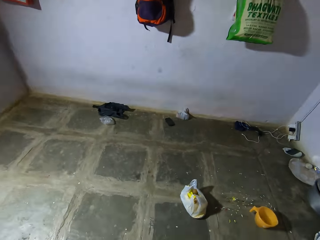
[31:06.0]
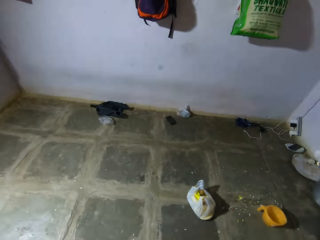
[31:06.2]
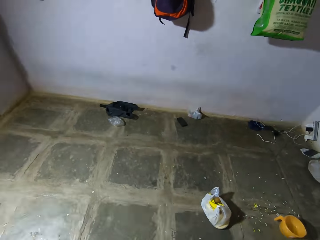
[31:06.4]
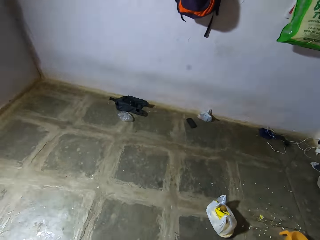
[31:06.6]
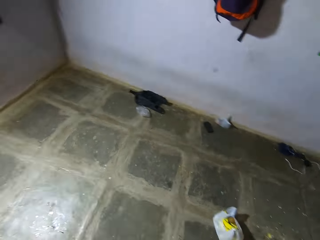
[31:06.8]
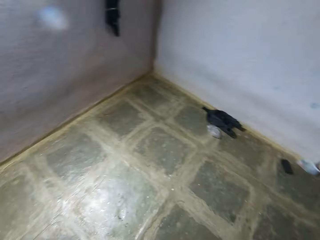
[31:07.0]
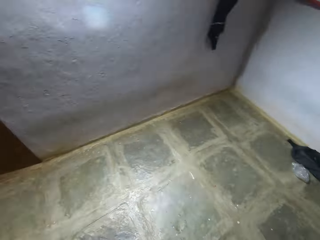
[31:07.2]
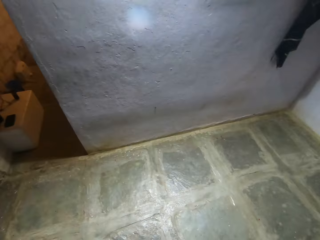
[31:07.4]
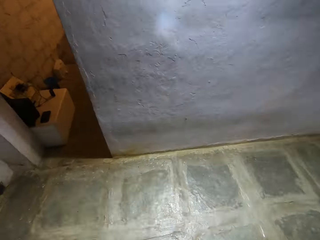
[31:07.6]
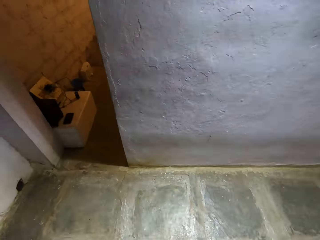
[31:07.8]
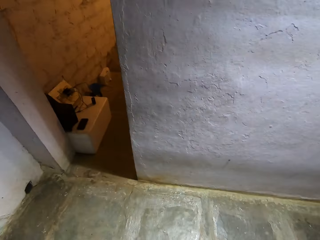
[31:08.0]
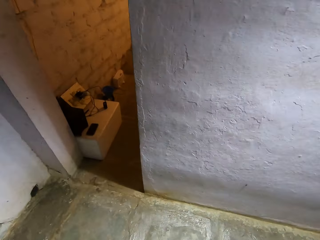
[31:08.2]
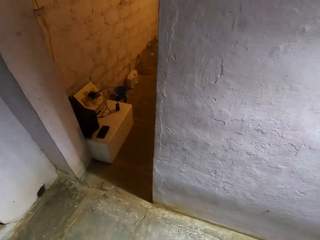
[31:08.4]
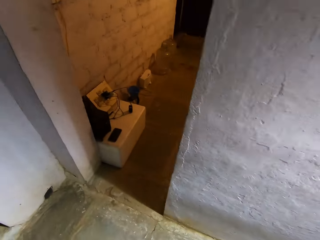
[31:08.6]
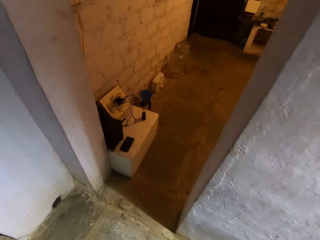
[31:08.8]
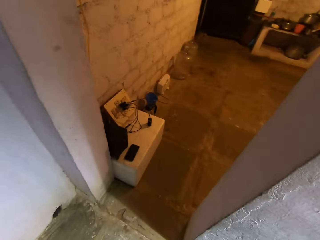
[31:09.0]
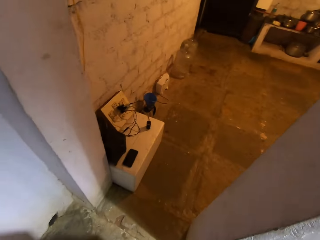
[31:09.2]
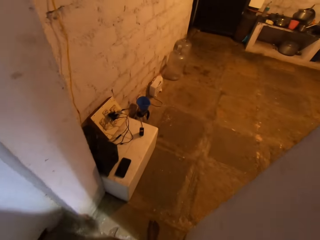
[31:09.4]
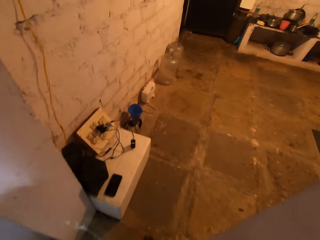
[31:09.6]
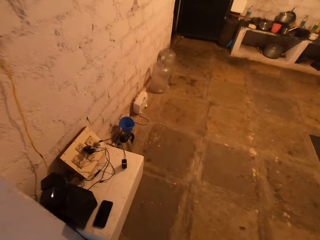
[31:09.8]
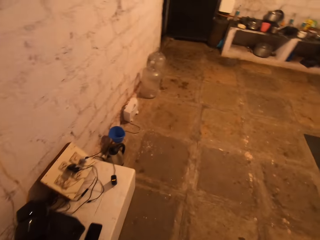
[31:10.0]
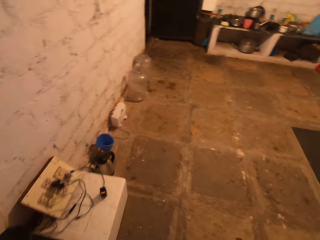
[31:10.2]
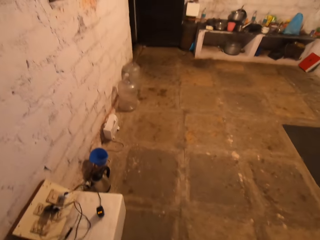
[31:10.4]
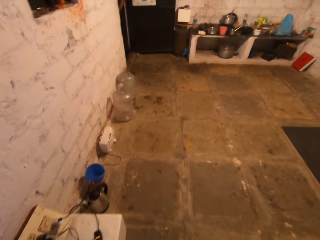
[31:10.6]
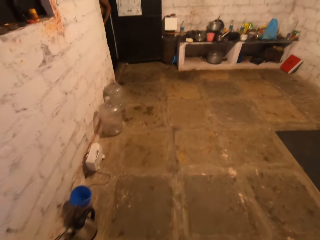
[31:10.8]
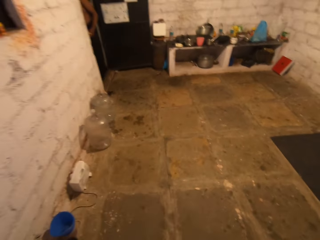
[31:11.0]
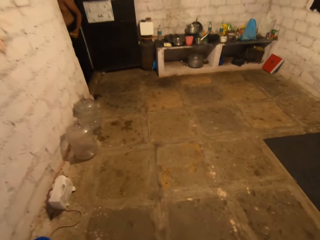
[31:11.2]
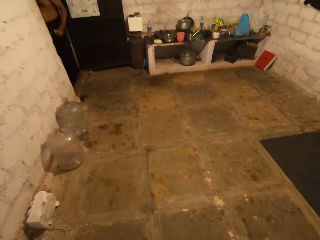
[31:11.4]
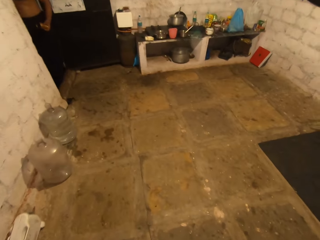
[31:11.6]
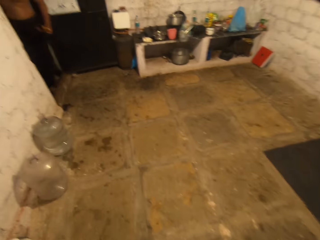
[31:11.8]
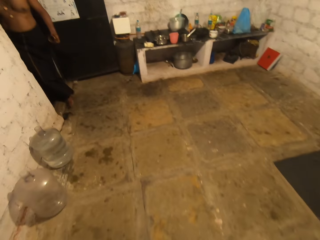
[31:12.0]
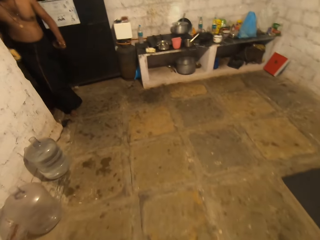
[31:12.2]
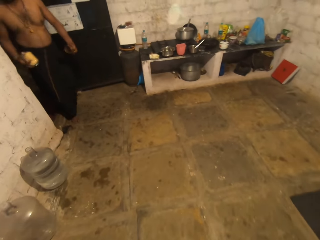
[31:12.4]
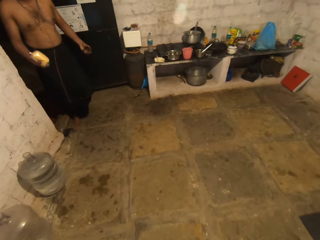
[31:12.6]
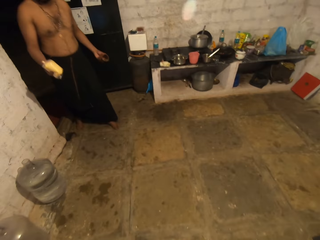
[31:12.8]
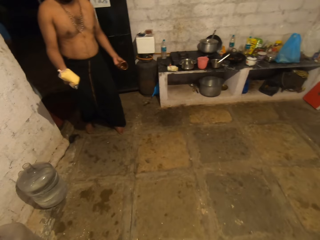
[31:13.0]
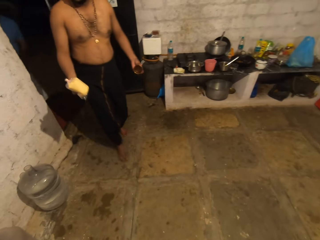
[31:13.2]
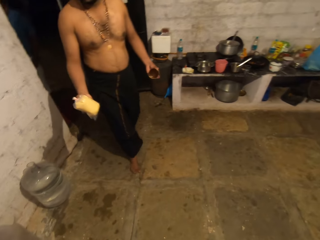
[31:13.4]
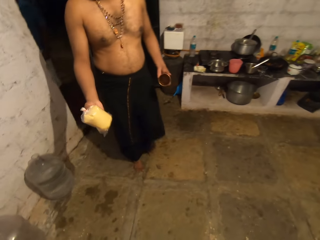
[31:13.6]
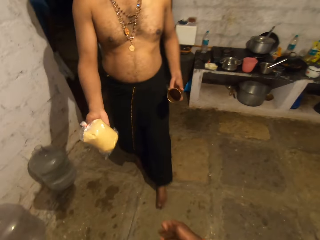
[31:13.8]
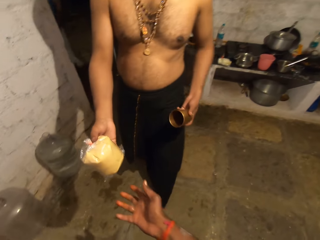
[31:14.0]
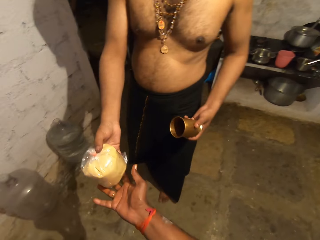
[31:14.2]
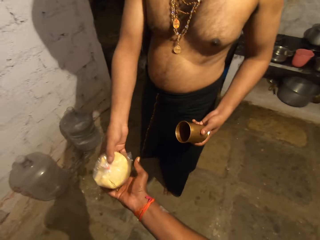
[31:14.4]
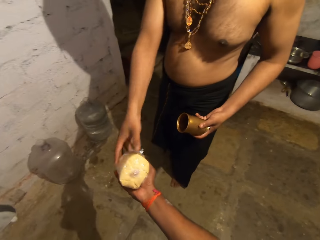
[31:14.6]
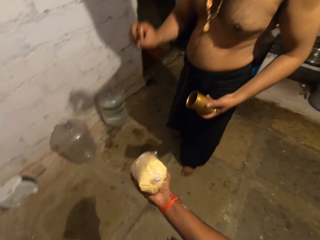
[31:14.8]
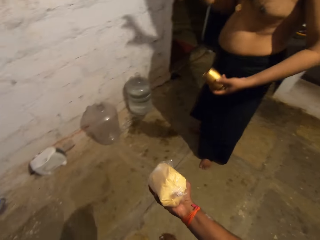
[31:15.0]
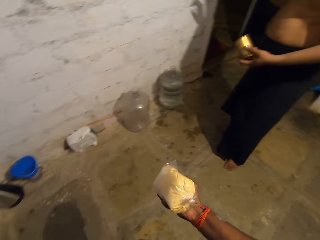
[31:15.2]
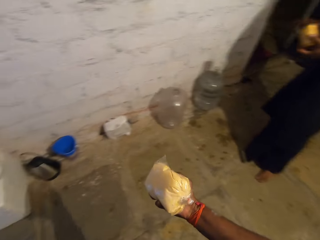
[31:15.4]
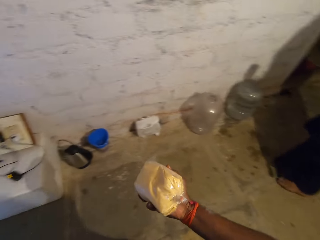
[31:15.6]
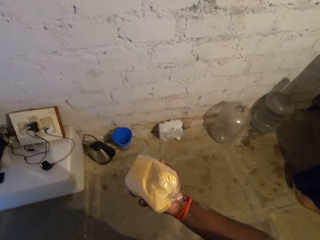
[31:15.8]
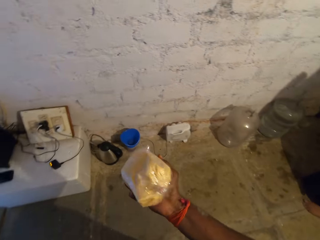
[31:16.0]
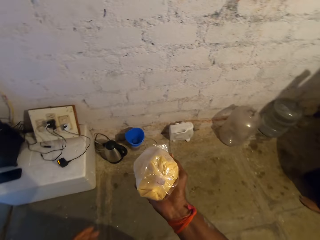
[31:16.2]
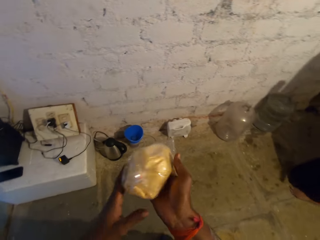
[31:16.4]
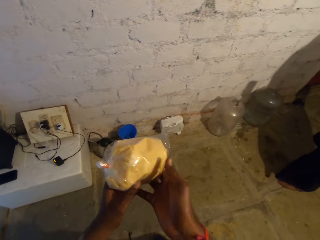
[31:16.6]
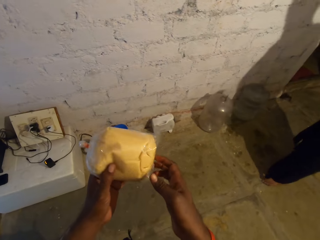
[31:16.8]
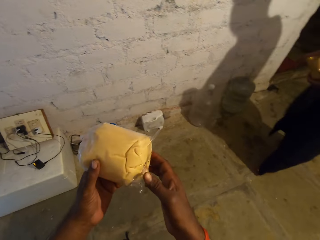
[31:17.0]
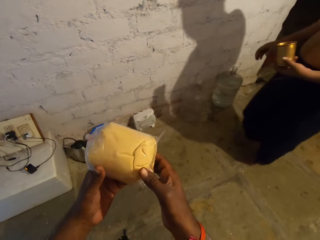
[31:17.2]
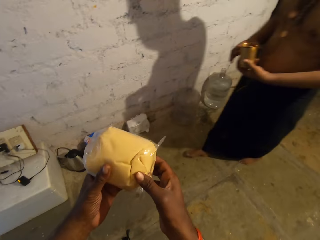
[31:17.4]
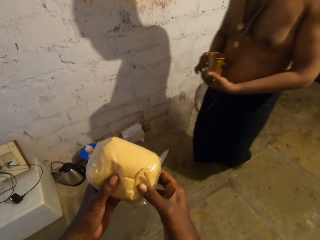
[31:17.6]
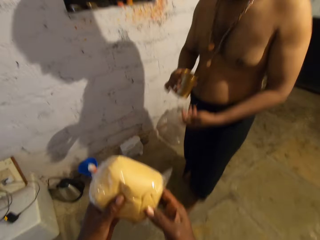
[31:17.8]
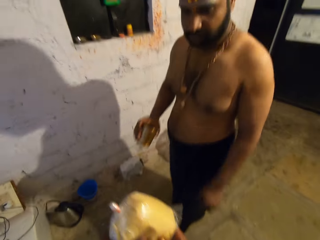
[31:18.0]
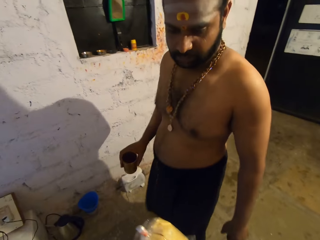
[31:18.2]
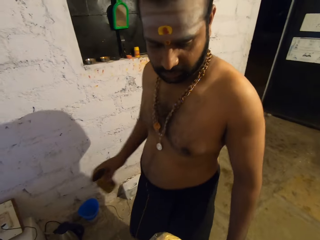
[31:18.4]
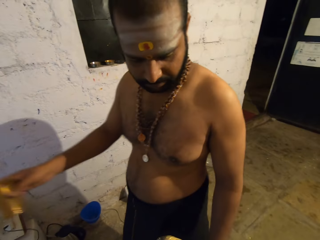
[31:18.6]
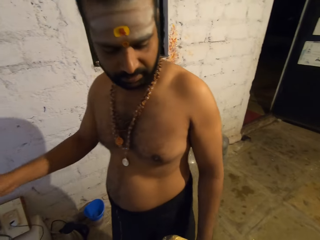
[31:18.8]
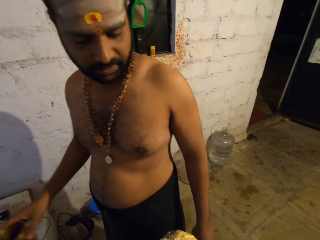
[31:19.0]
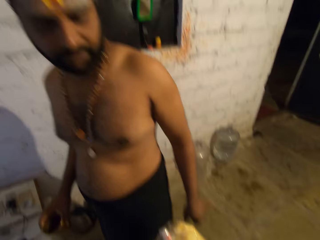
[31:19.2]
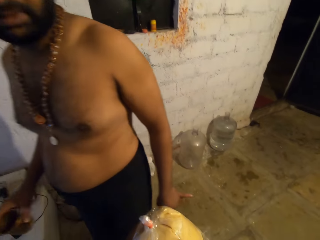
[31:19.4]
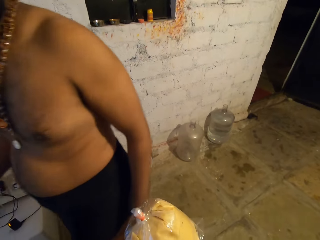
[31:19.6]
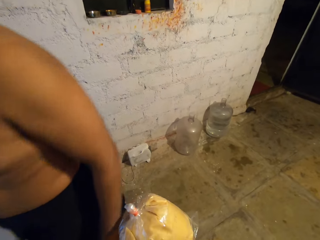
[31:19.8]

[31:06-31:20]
The camera wearer walks around. They enter a room. They walk around. A man gives the camera wearer something. The camera wearer turns around. They hold something. The man interacts with the camera wearer.

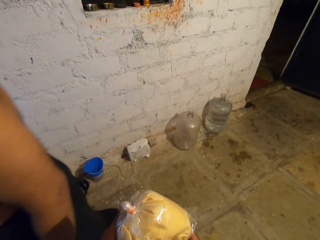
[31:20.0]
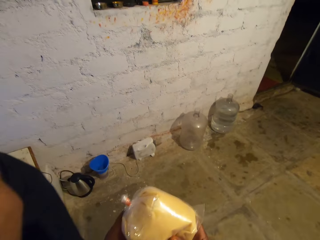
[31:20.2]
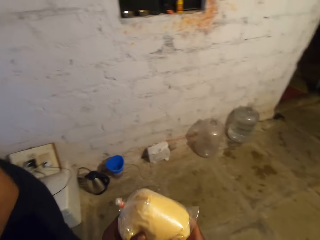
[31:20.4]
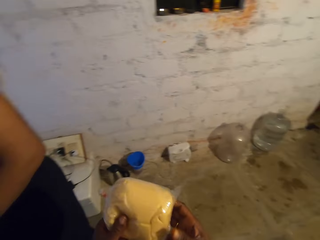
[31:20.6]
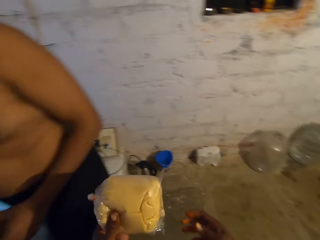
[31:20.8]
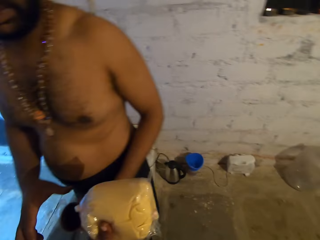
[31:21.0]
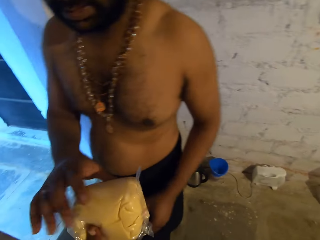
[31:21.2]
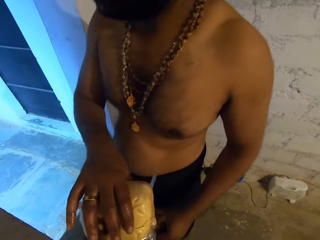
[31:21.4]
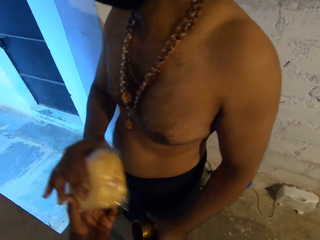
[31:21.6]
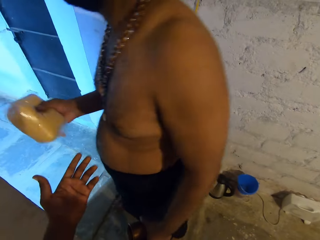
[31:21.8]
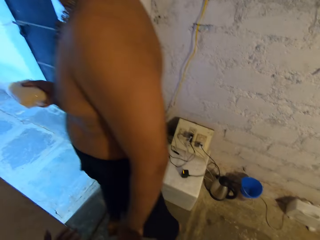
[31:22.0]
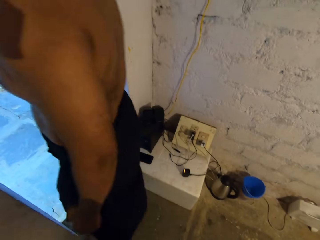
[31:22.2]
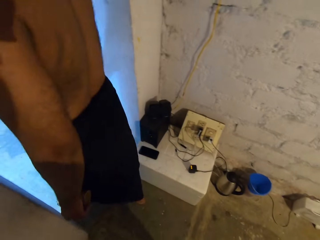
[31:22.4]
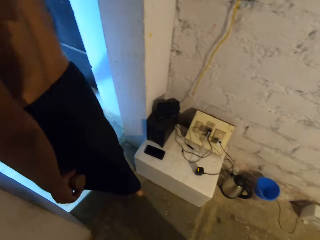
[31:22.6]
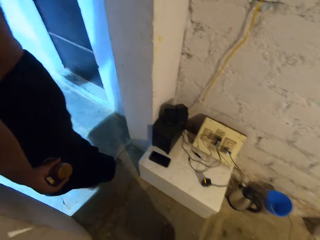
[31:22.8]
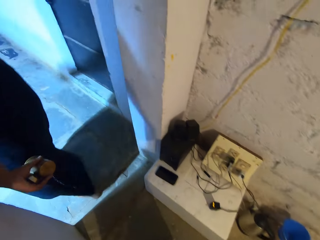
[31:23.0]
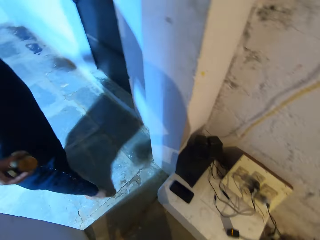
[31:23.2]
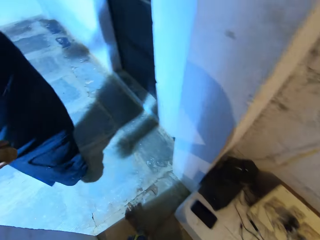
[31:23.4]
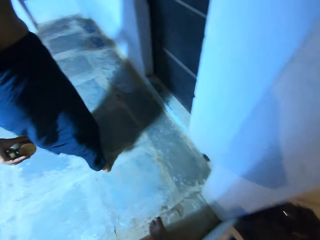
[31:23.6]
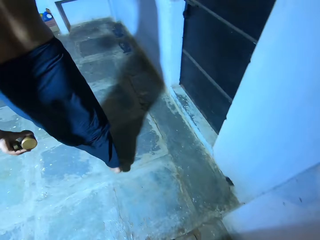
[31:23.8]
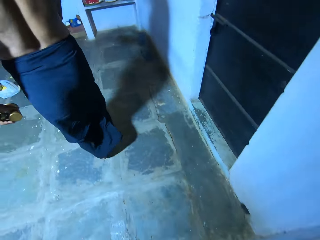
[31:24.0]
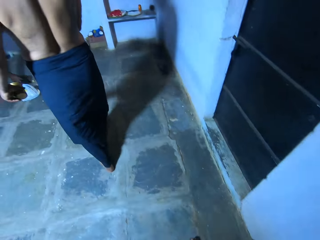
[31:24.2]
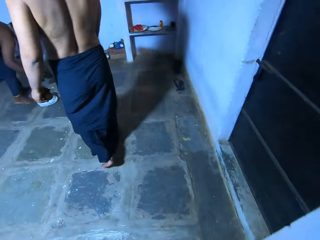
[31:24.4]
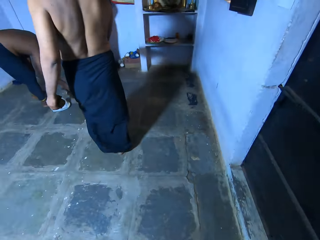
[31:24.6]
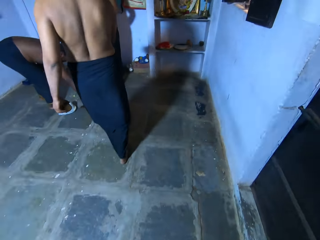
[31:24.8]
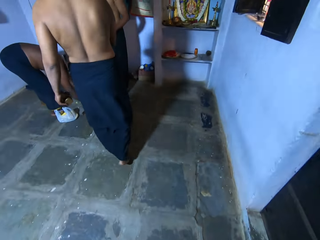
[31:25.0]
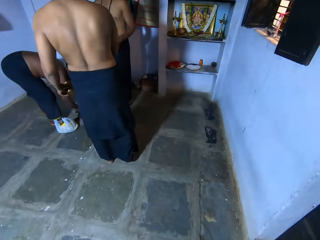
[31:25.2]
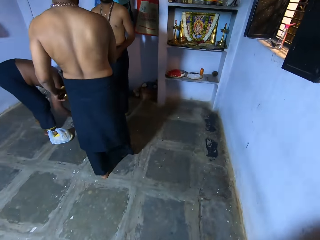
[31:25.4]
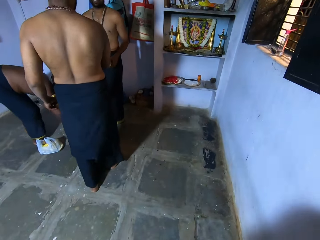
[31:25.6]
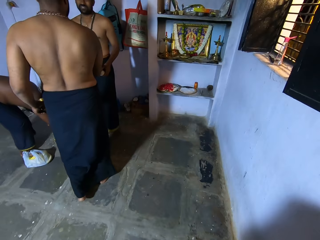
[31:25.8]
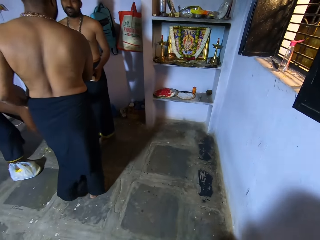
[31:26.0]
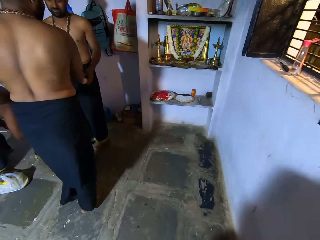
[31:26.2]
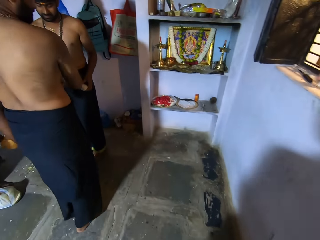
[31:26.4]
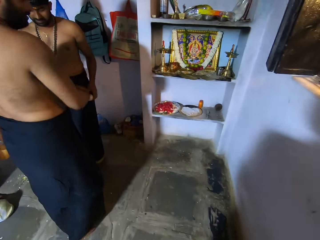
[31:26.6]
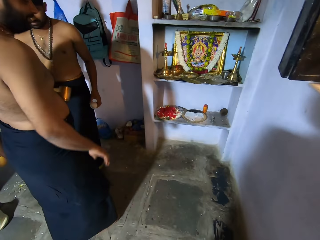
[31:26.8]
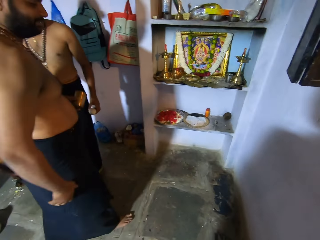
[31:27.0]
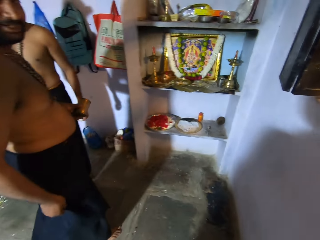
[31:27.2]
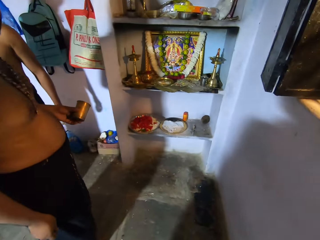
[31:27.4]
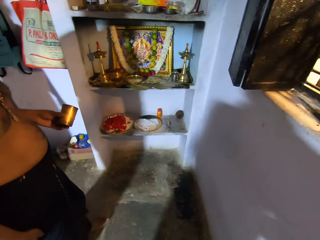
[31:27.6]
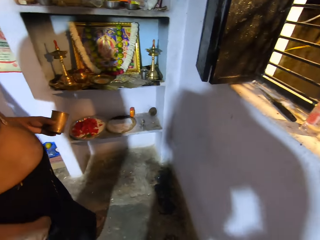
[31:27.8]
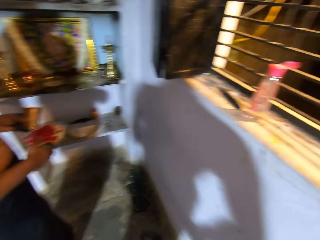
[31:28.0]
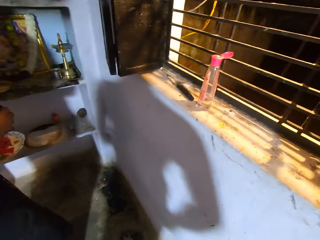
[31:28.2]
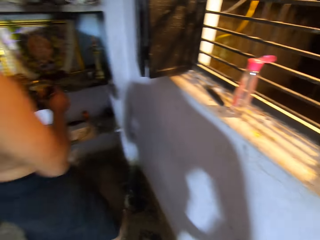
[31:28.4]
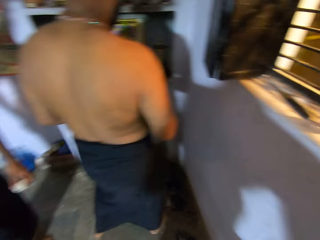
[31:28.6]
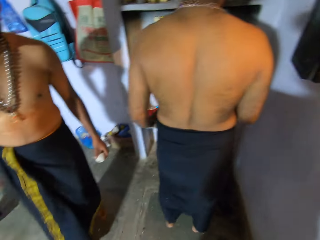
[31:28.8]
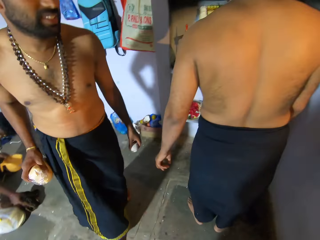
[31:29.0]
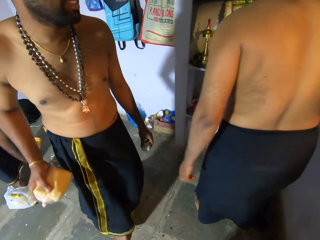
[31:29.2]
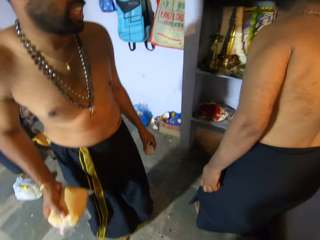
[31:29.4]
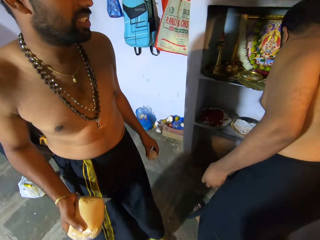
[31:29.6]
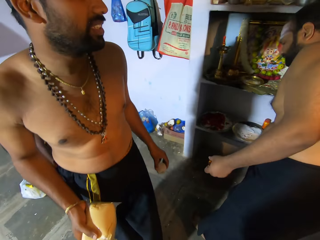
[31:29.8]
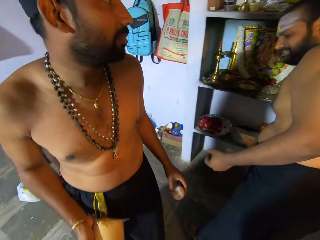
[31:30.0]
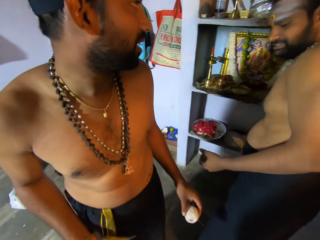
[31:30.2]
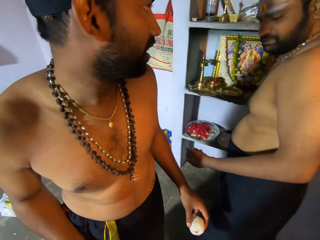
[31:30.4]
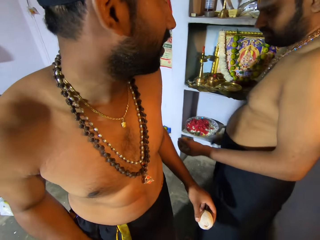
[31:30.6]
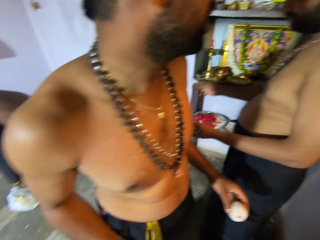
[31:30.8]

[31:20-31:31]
The camera wearer gives the man something. They walk around. They look around. They walk around.
